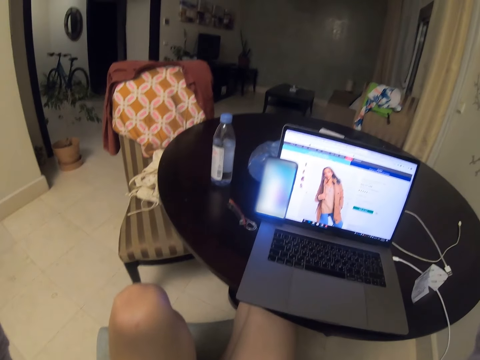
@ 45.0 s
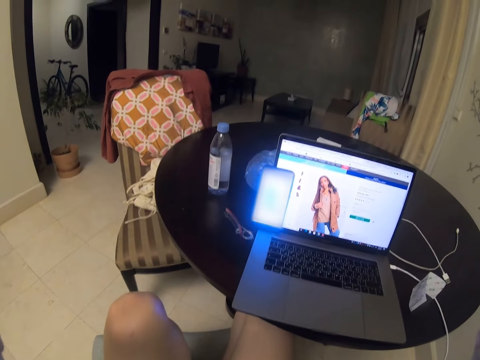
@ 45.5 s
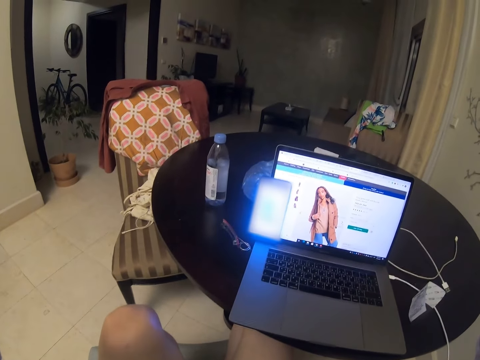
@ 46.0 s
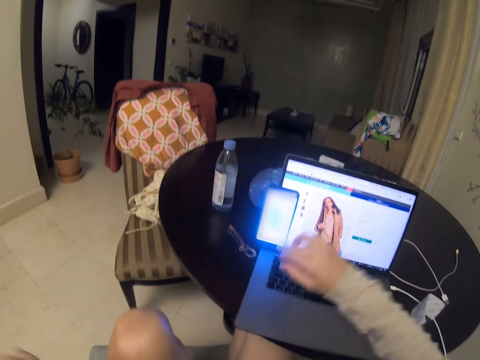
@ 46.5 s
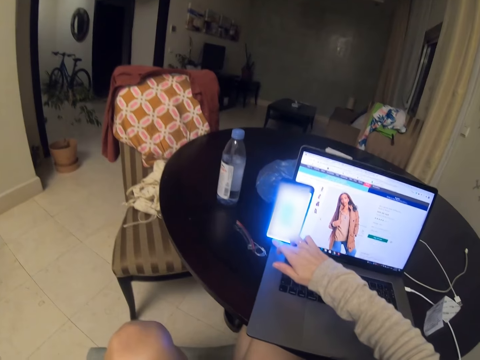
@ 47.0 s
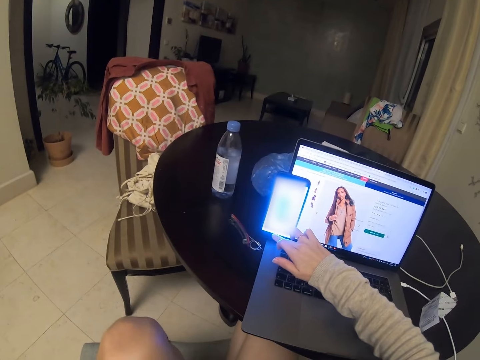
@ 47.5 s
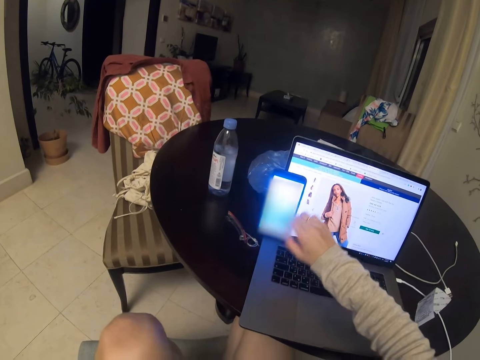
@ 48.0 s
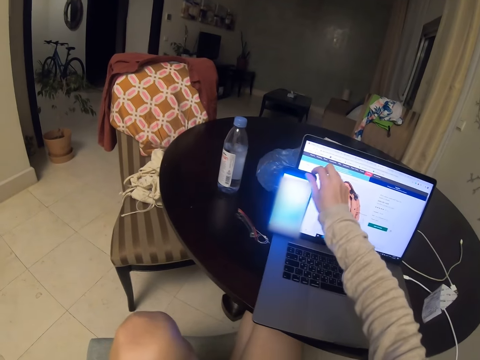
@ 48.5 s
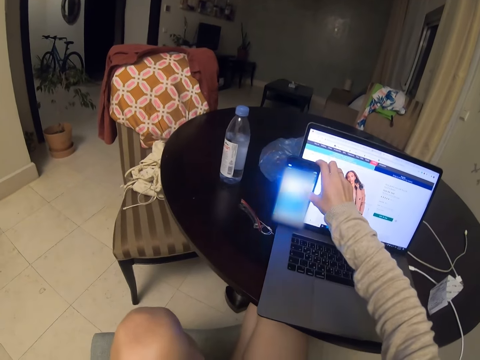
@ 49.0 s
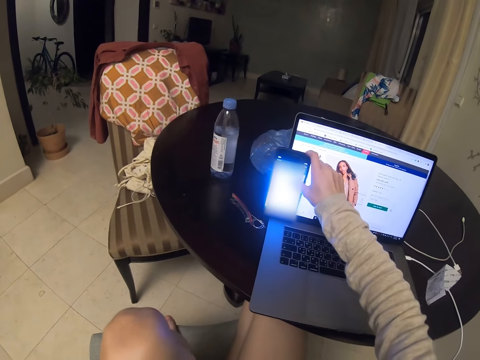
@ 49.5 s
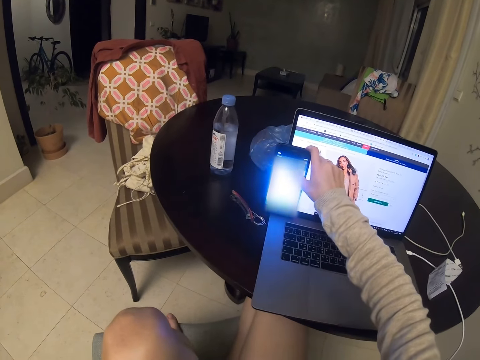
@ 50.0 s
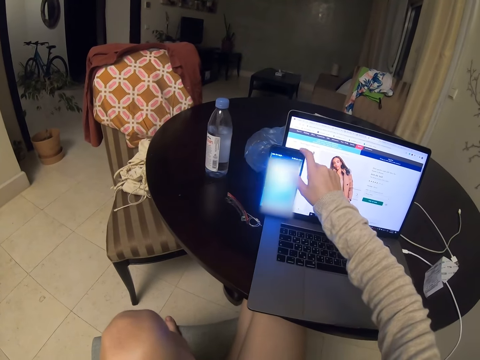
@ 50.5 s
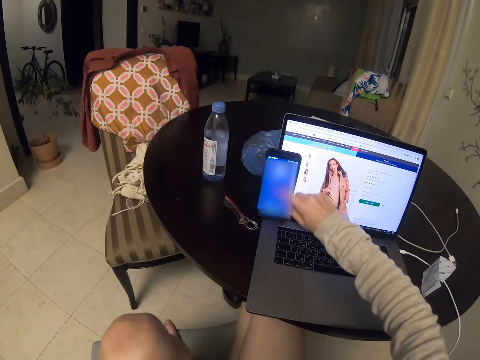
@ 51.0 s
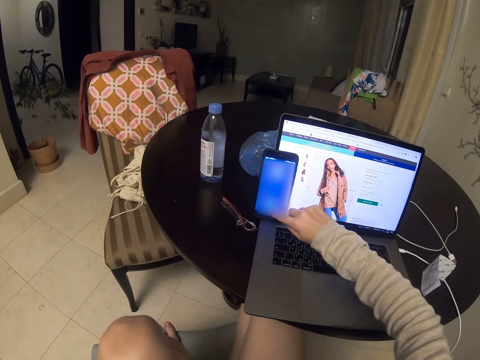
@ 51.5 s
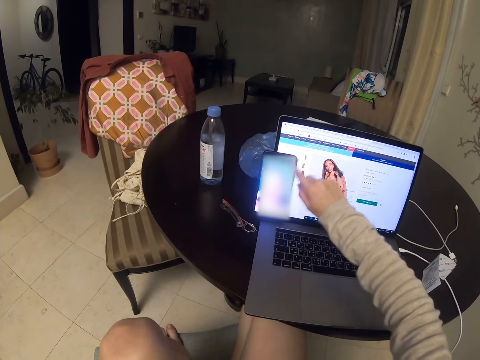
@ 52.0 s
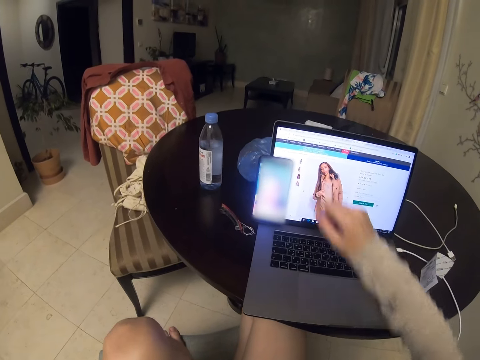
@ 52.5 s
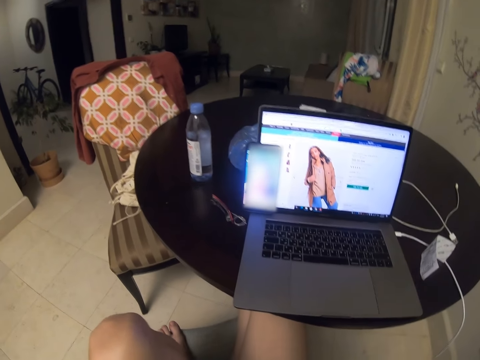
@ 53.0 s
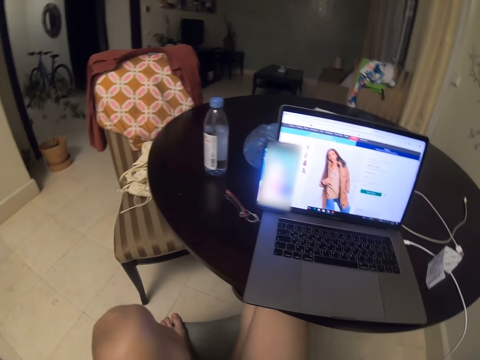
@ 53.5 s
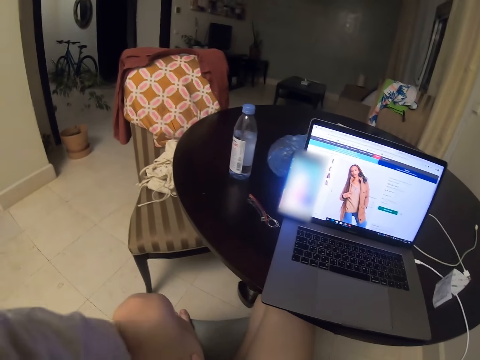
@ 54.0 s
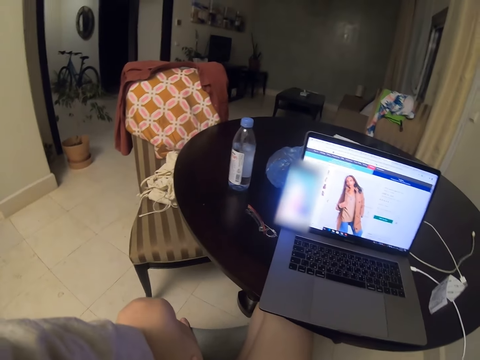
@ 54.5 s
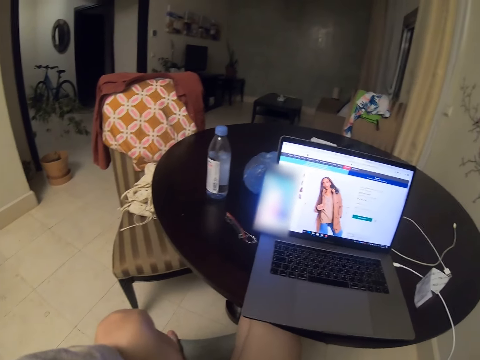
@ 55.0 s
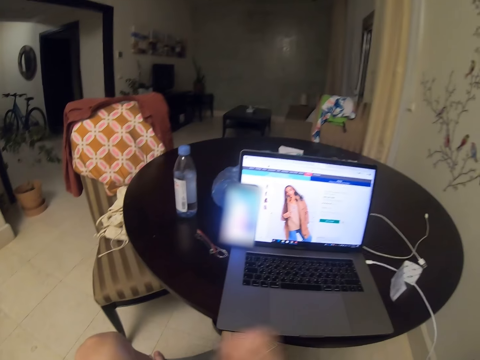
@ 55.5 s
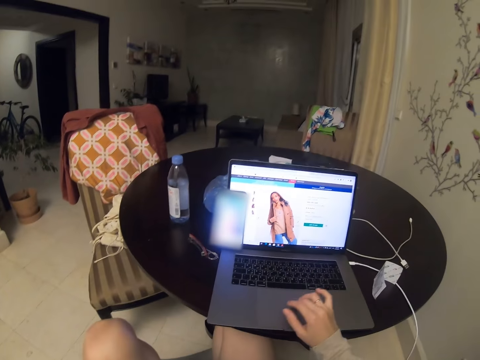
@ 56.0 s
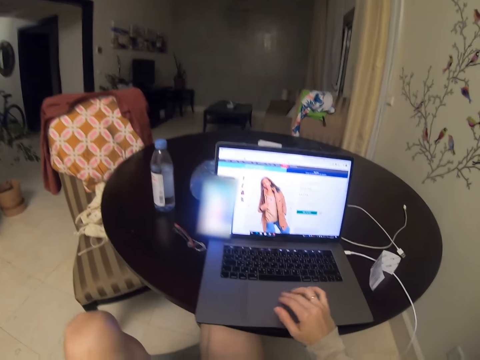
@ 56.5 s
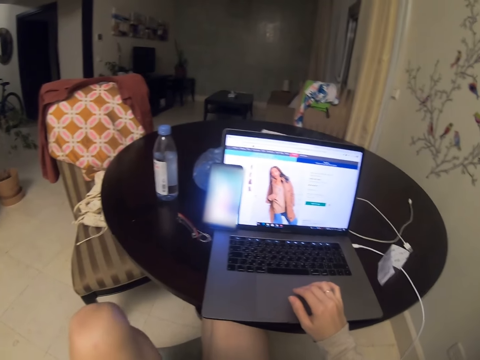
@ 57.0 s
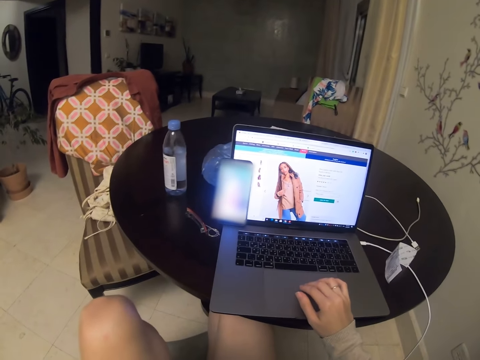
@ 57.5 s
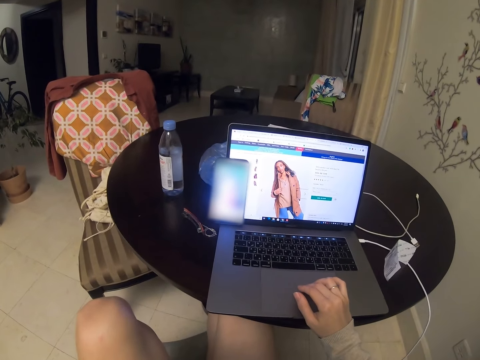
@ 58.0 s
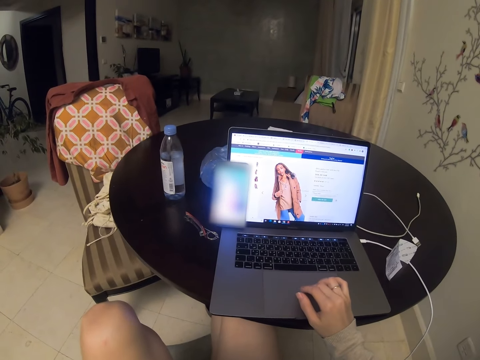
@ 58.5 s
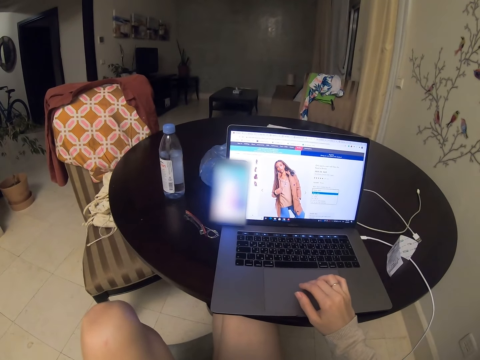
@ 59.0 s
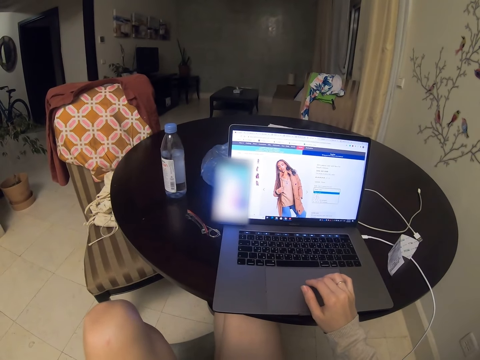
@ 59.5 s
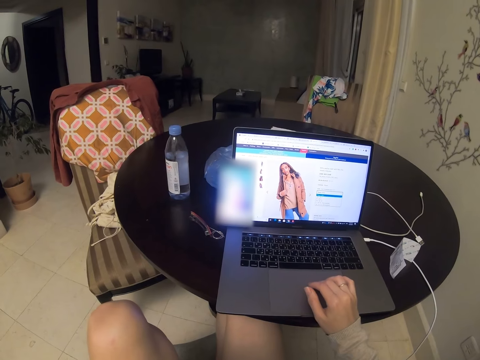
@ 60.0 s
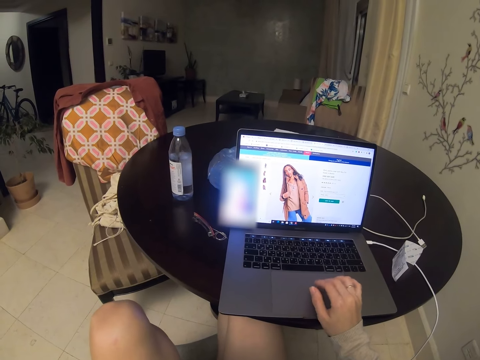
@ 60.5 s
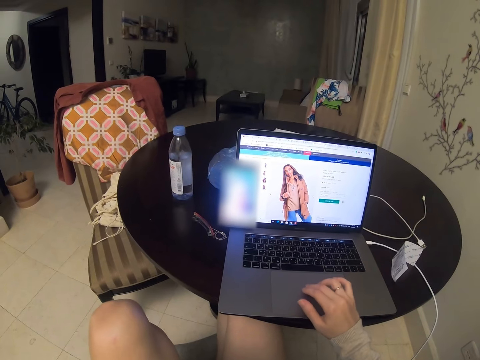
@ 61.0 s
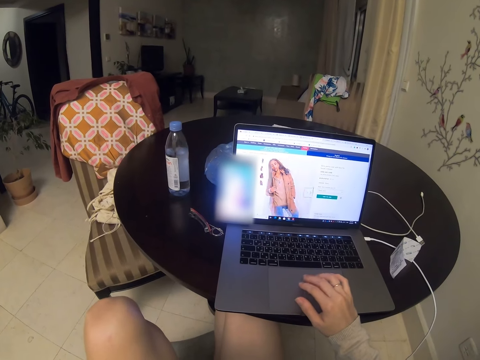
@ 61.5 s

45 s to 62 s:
The camera wearer operates her mobile phone. She converses with a man. She operates the laptop.

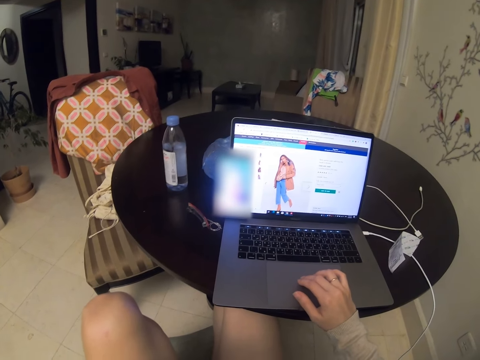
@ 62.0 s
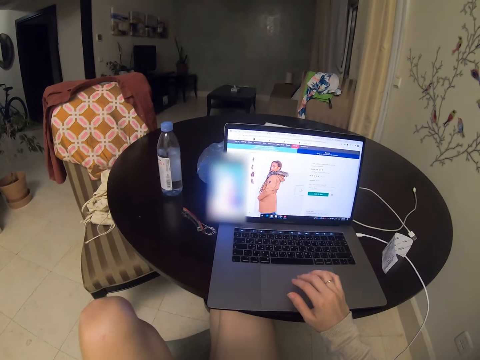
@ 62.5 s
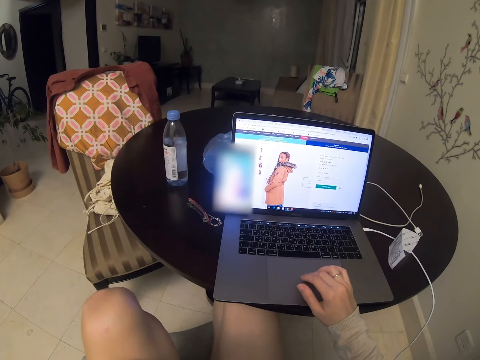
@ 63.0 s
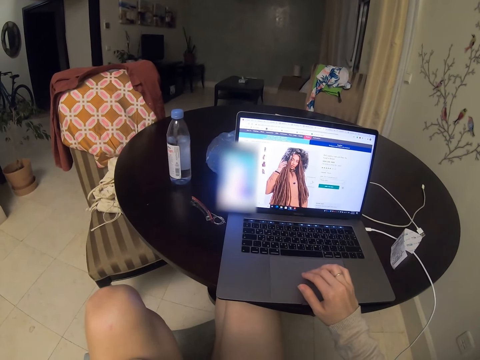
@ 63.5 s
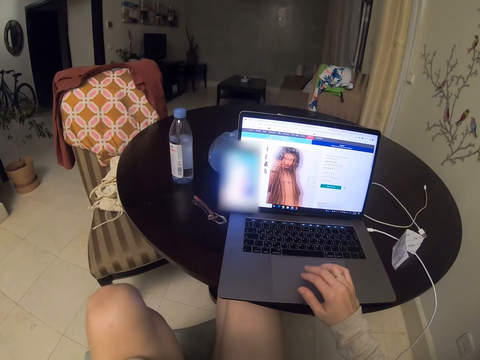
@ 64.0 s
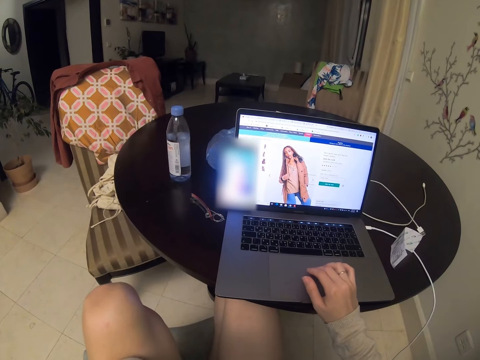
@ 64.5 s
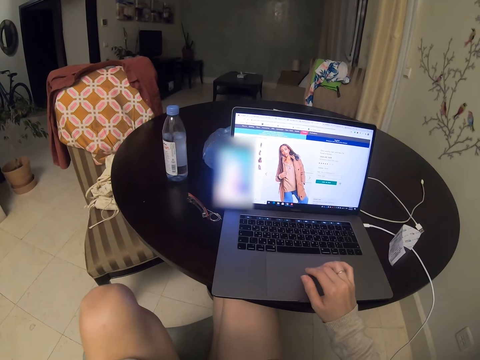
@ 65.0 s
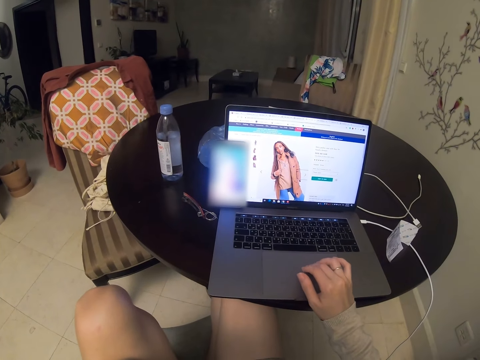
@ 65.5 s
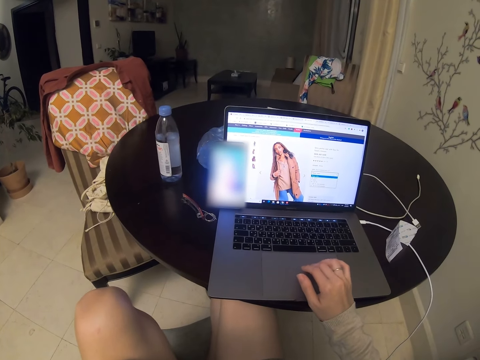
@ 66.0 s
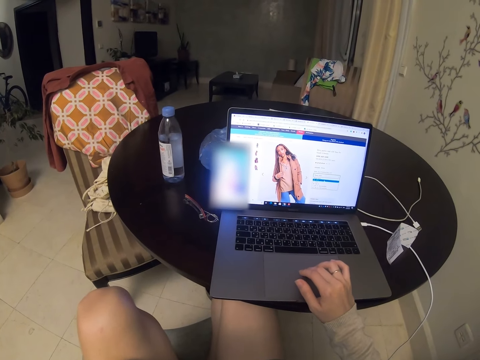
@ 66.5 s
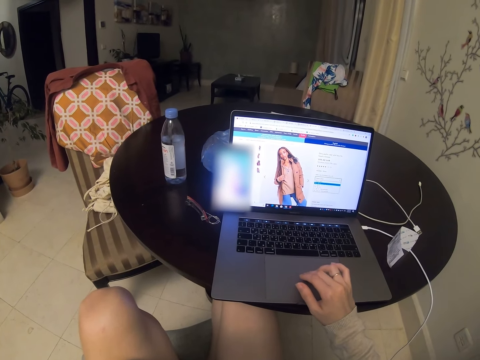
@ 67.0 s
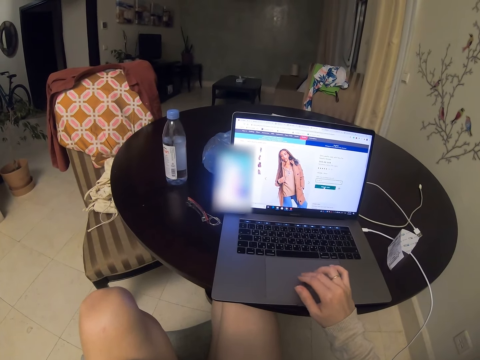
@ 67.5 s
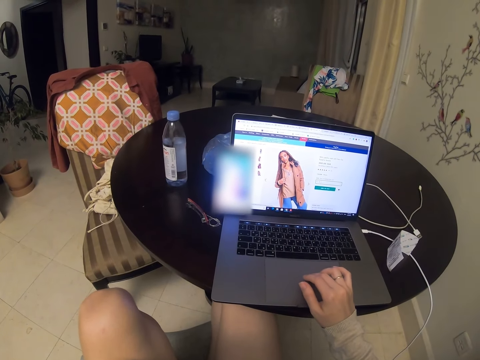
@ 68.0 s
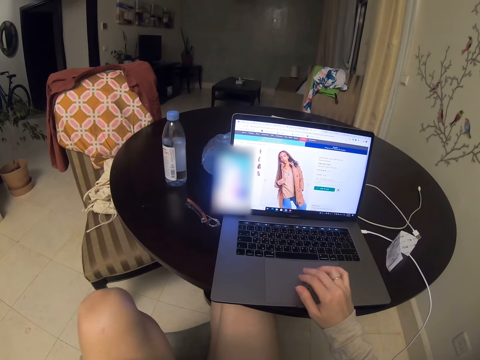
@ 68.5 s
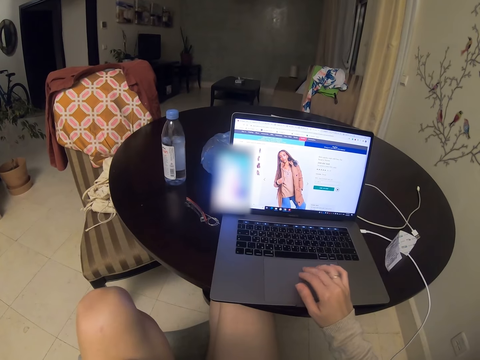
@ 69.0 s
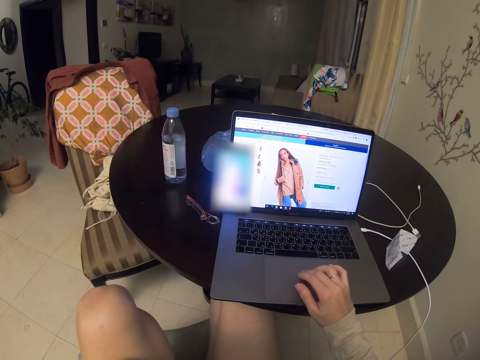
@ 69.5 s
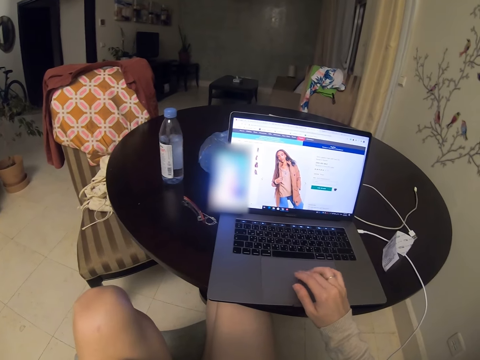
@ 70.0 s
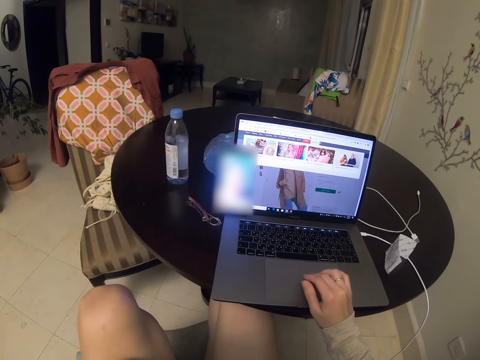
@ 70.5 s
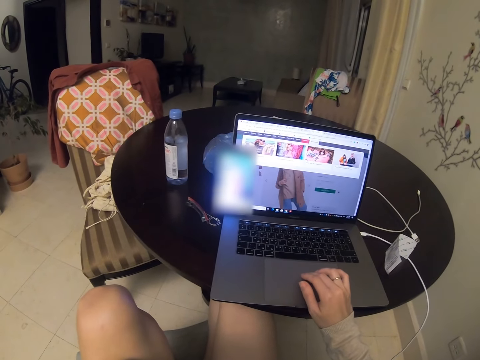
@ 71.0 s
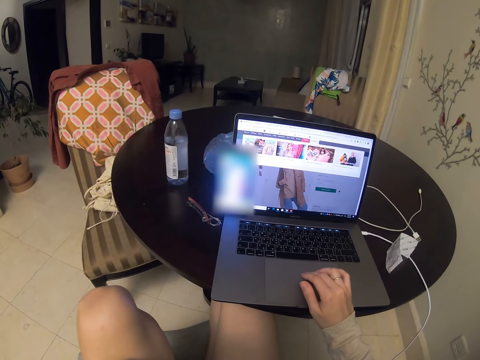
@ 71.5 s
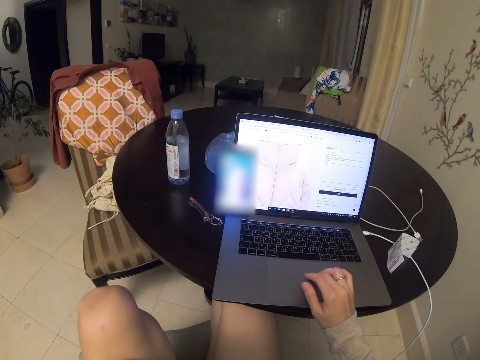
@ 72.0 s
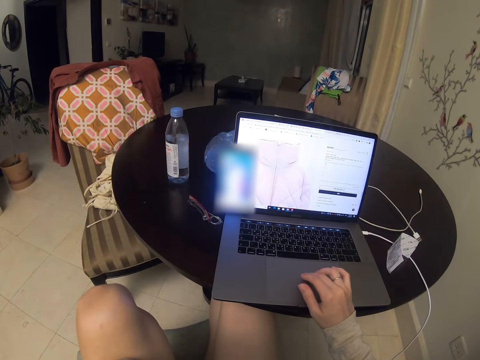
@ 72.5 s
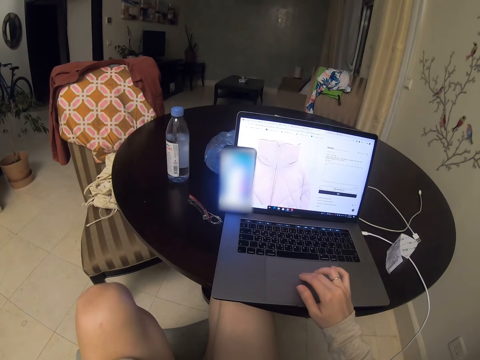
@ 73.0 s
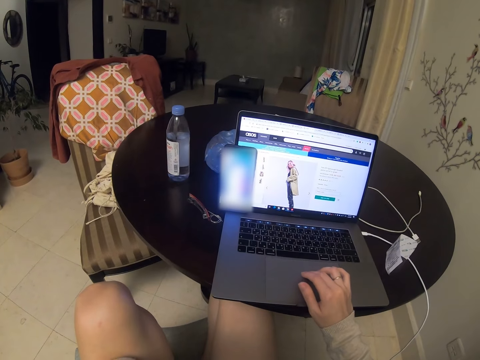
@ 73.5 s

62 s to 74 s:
The camera wearer converses with a man.
